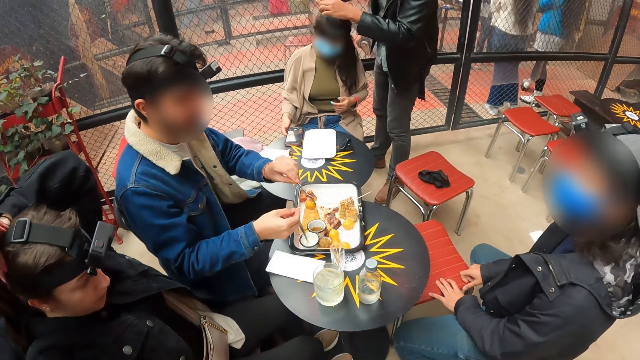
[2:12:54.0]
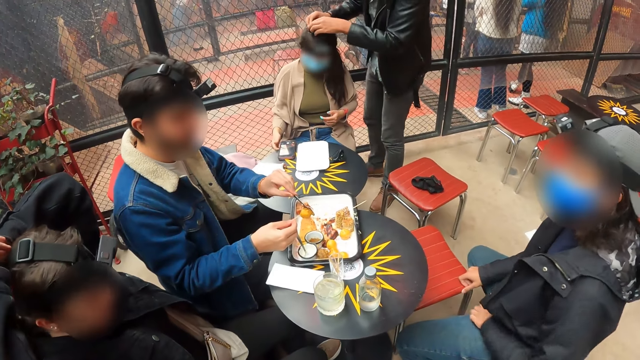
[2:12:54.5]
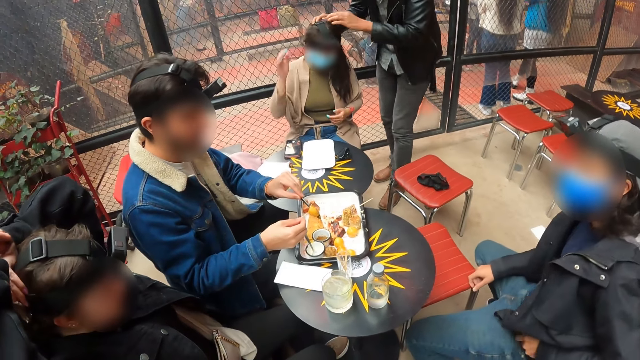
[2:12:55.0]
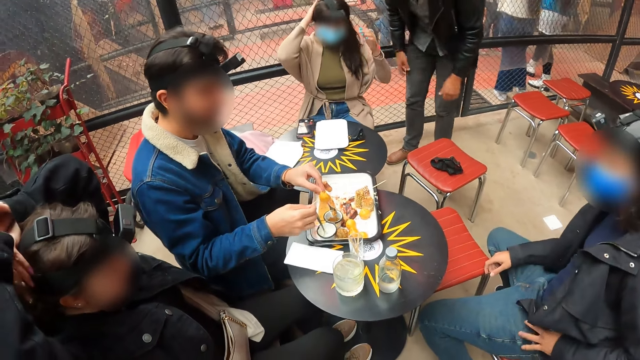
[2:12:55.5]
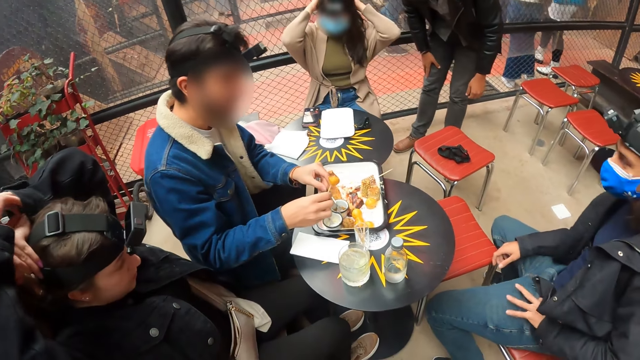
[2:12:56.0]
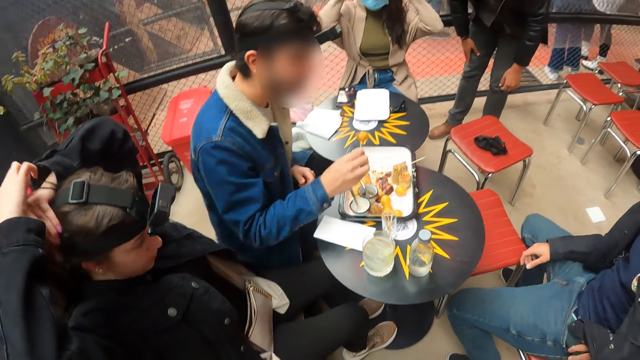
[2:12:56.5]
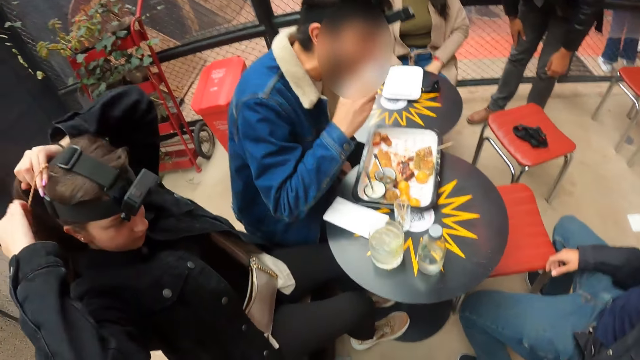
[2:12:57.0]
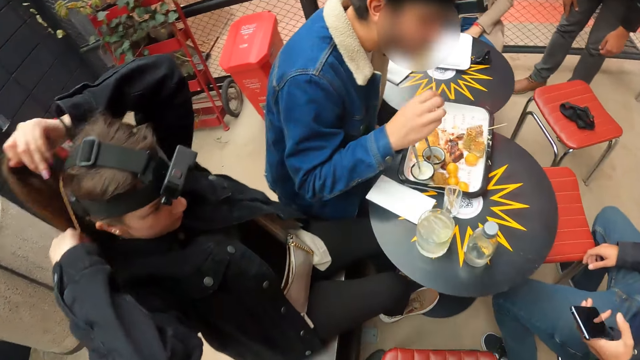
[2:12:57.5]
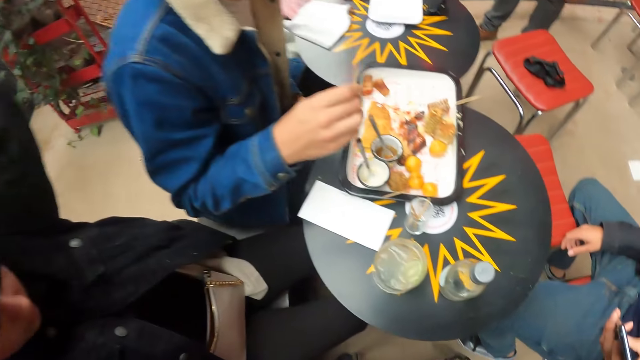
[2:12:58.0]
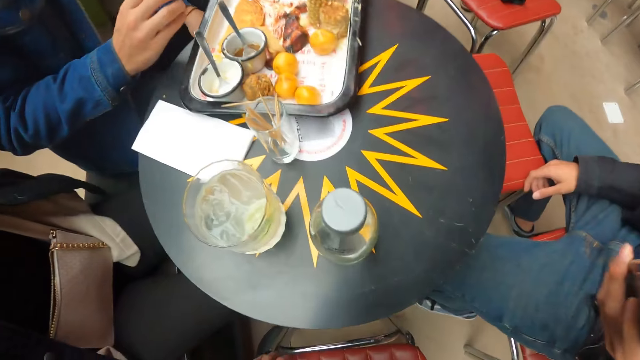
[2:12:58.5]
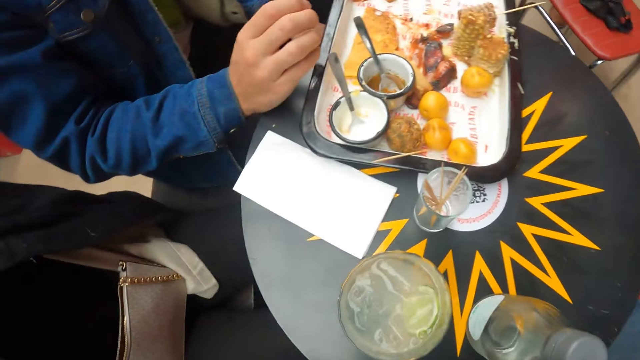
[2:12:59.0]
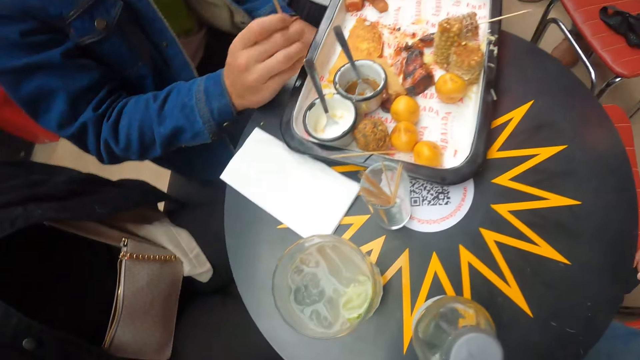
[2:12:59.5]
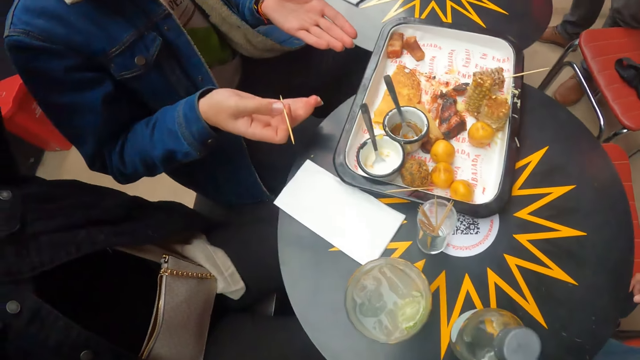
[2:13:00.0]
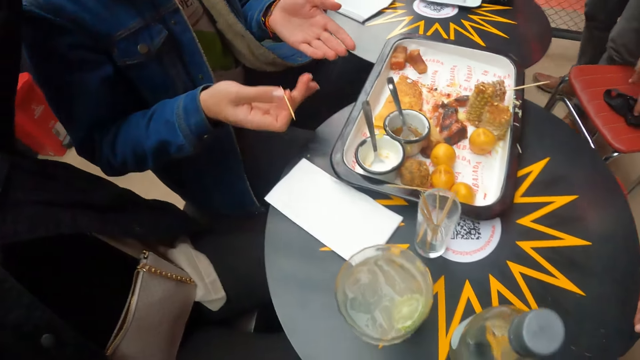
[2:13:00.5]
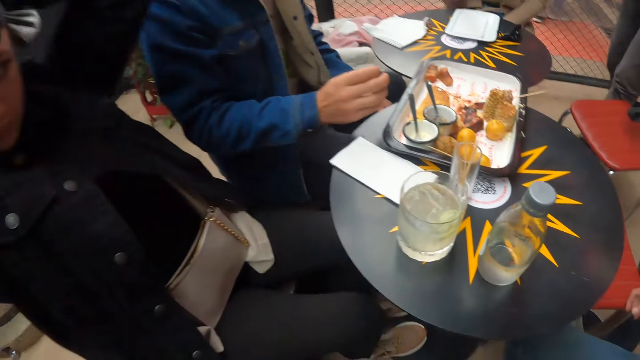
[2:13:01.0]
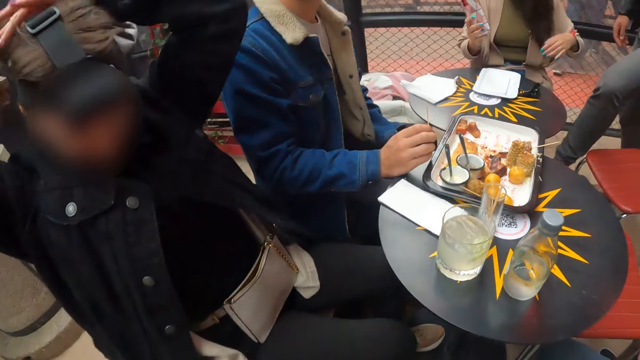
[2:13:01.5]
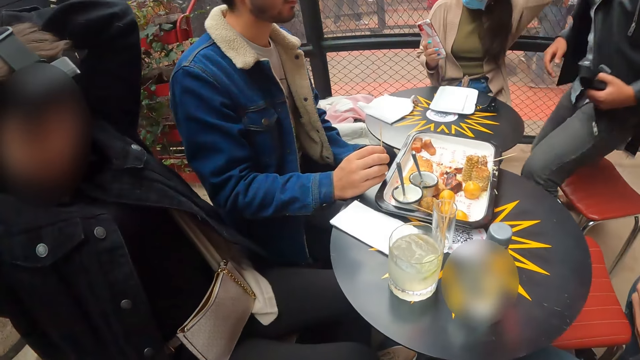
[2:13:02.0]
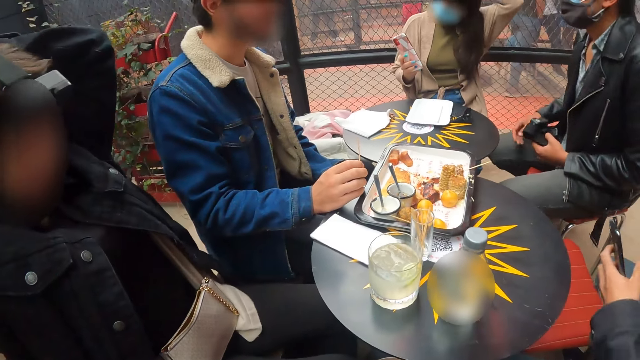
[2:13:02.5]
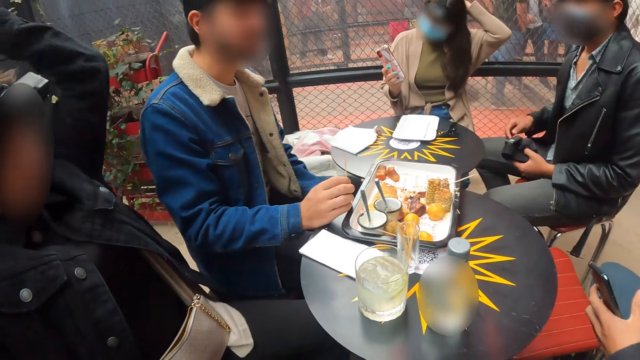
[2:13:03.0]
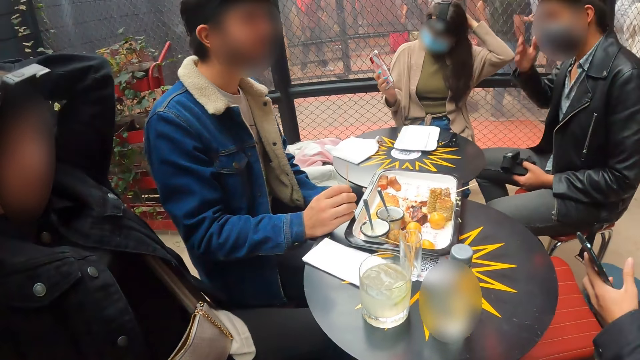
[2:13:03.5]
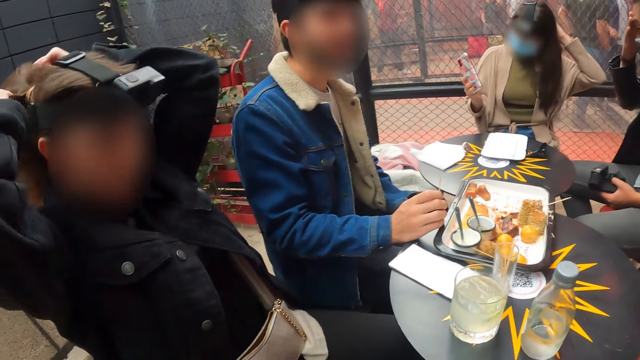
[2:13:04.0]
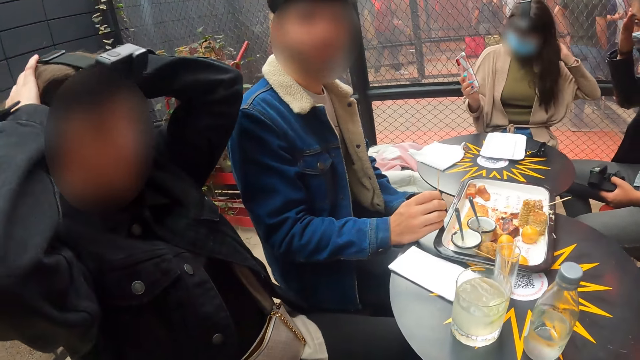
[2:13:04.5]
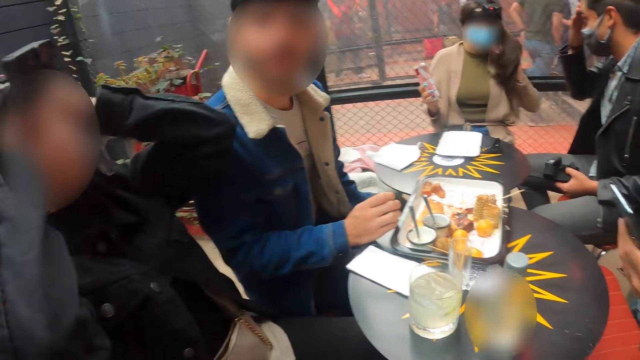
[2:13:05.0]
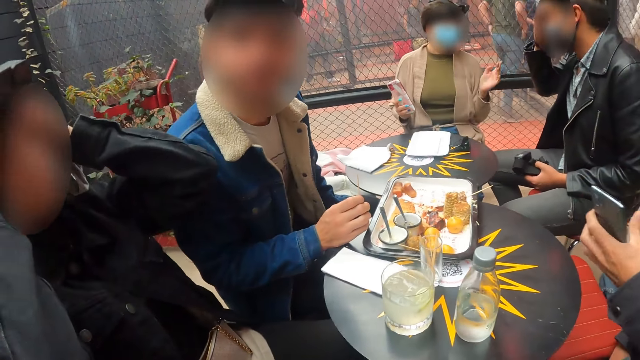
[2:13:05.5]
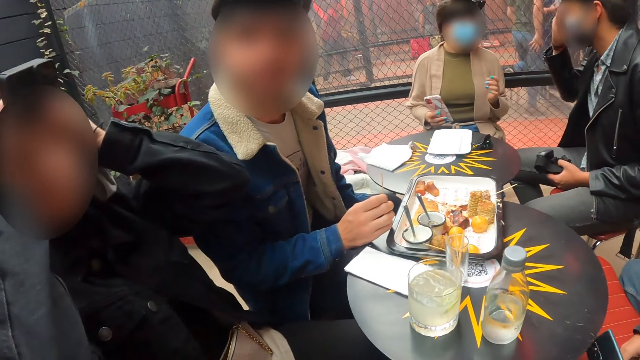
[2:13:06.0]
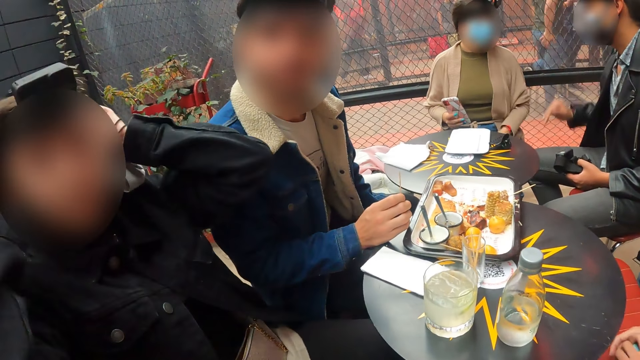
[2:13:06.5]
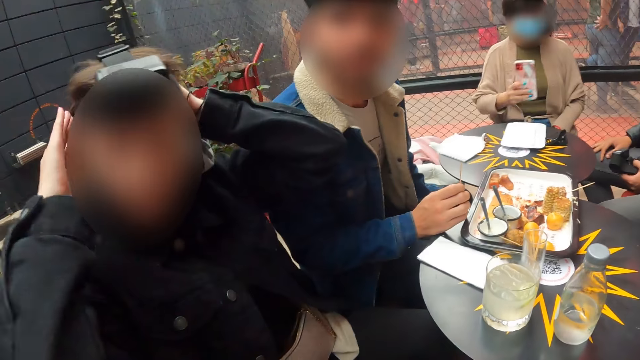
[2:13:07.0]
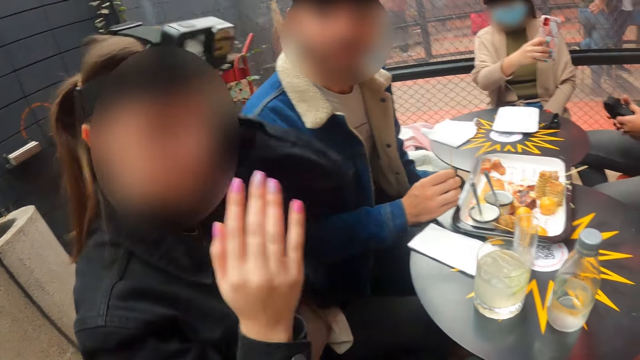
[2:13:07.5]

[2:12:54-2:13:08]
The camera wearer sits down. The man picks the belt from the chair with his left hand. The woman holds the phone with her right hand. The man sits on the chair. Another man interacts with the camera wearer. The first man interacts with the woman.

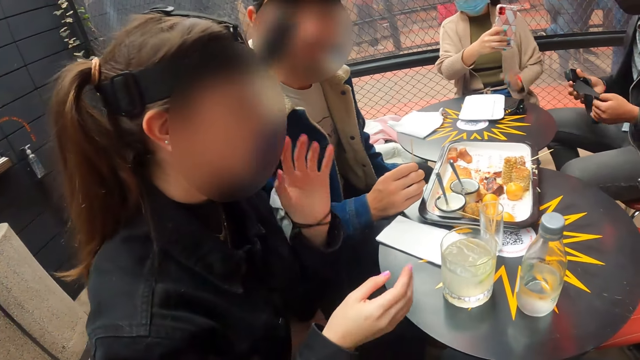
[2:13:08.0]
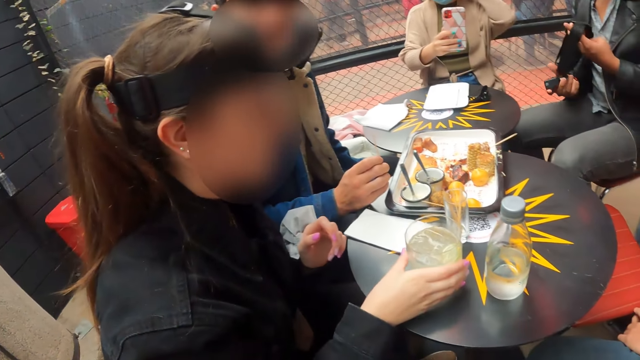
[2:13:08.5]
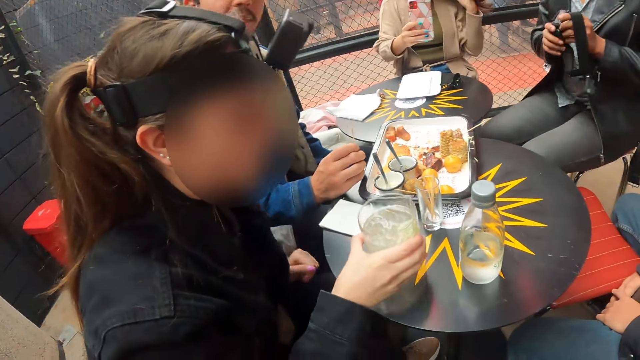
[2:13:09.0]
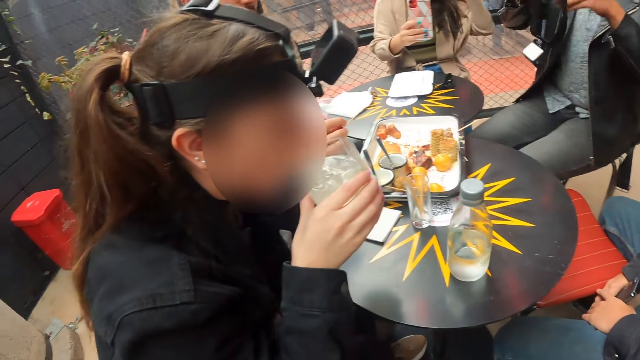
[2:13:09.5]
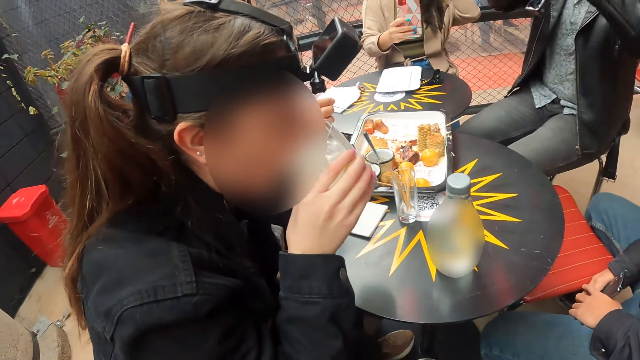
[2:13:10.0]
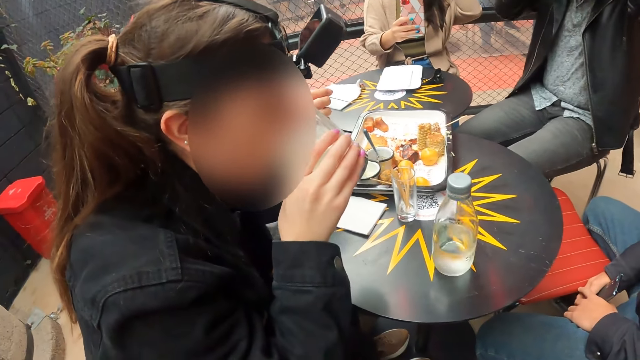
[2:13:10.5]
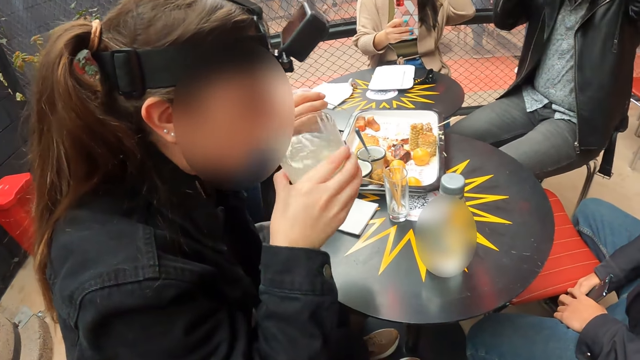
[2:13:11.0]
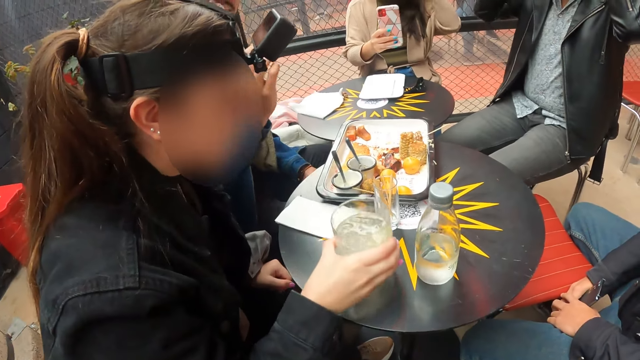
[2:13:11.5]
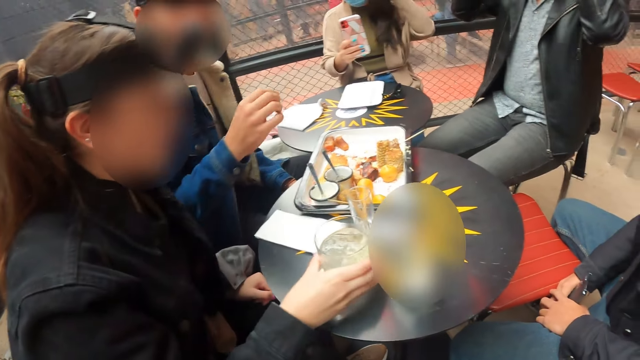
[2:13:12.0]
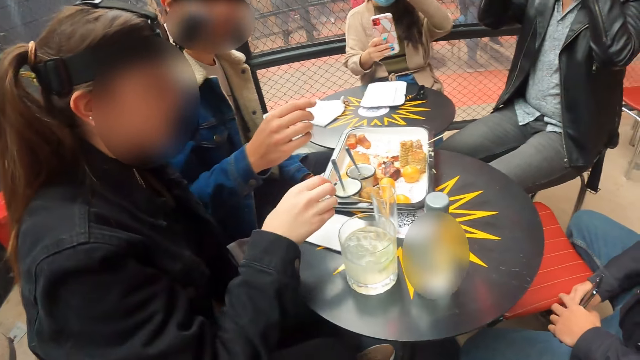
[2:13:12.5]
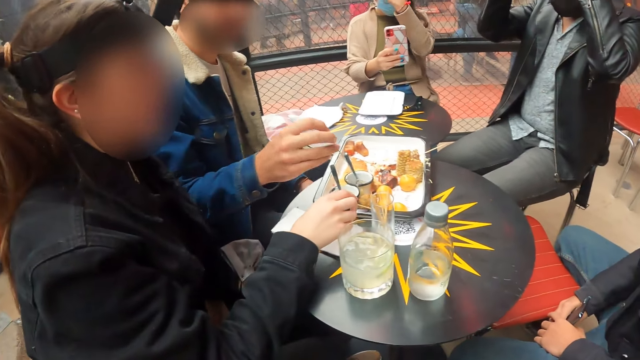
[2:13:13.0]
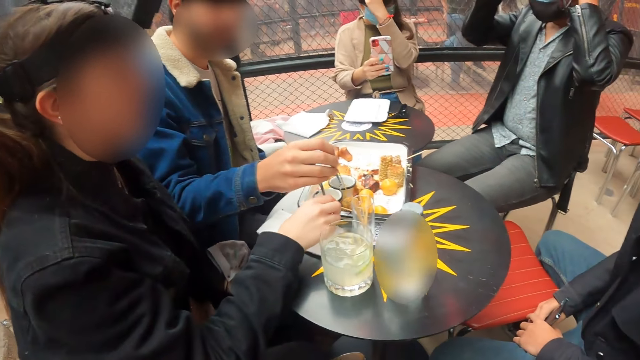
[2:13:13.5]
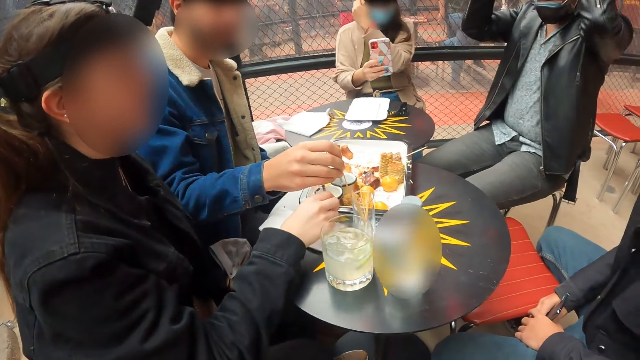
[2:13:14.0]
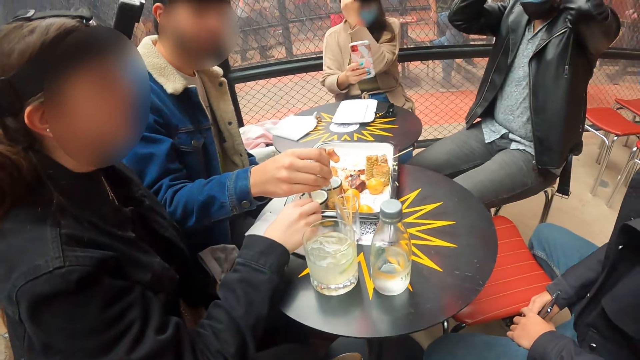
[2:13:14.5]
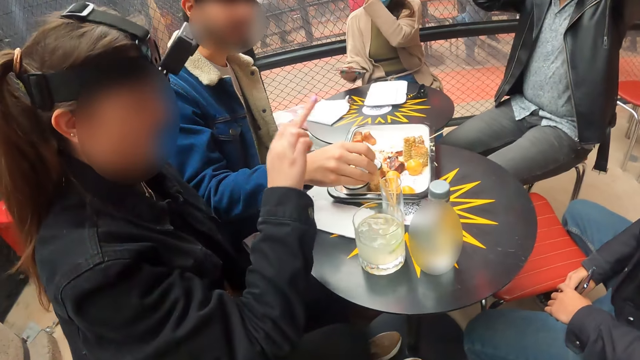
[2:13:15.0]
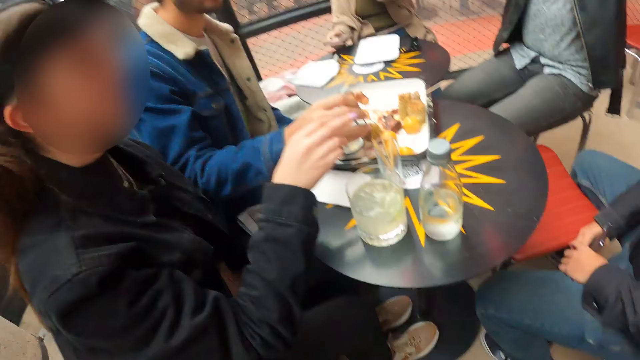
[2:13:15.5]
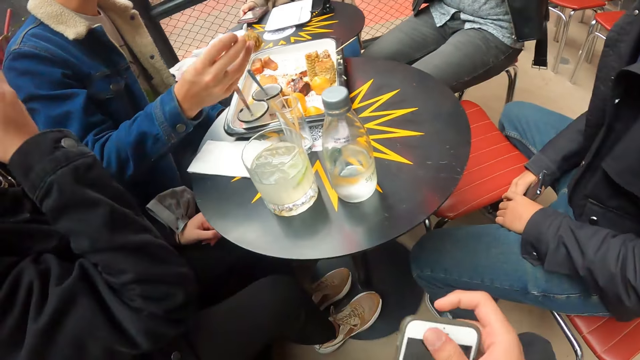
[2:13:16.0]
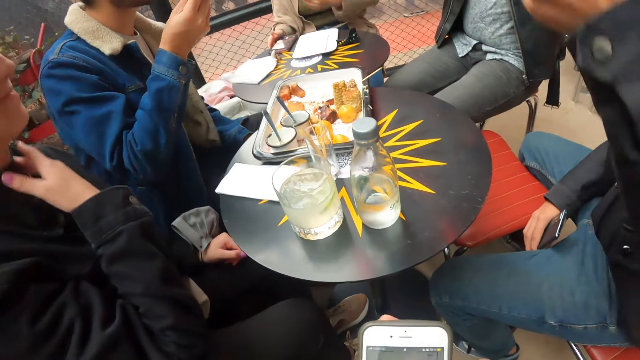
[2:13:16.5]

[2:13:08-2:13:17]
The woman carries a cup of lemon juice from the table with her right hand. She drinks from the cup of lemon with her right hand and drops the cup of lemon on the table with her right hand. The woman interacts with a man. Another man picks a bun from a tray with a toothpick in his right hand. A third man interacts with the woman.
